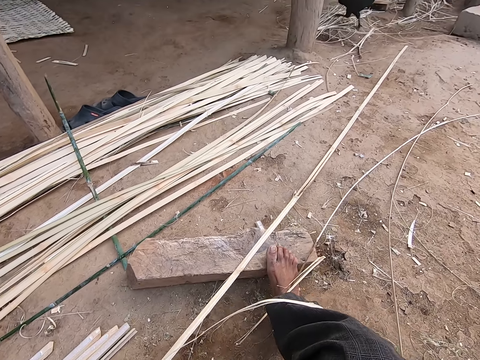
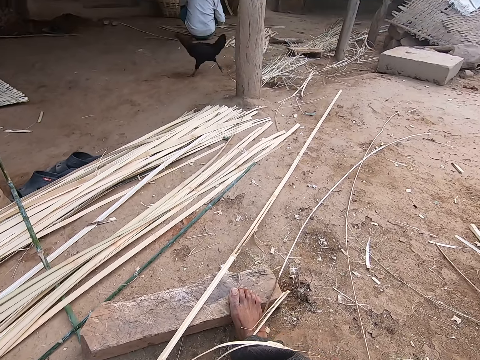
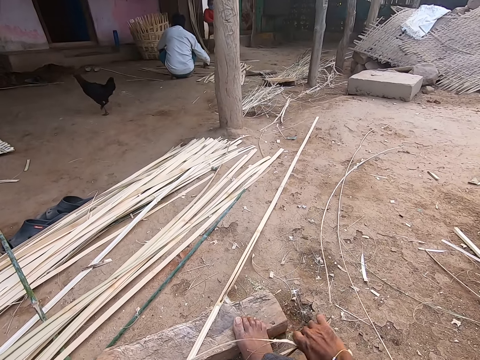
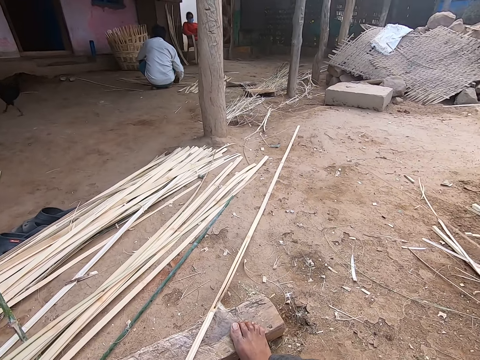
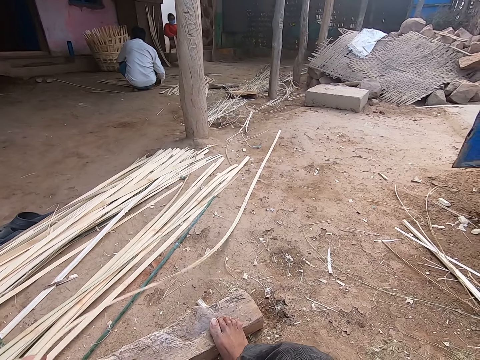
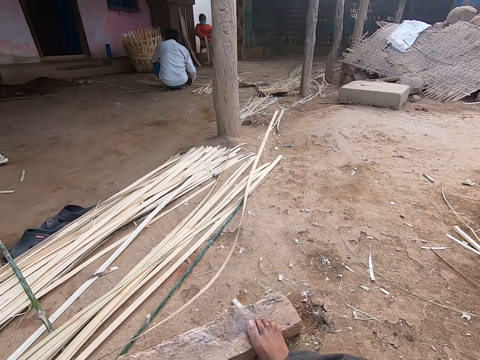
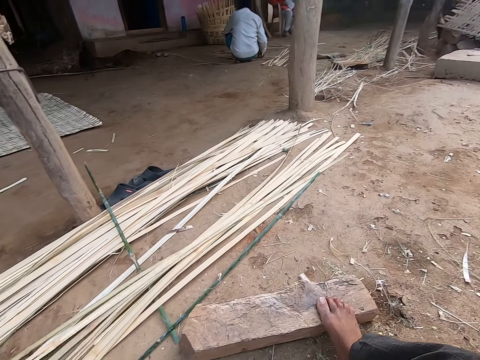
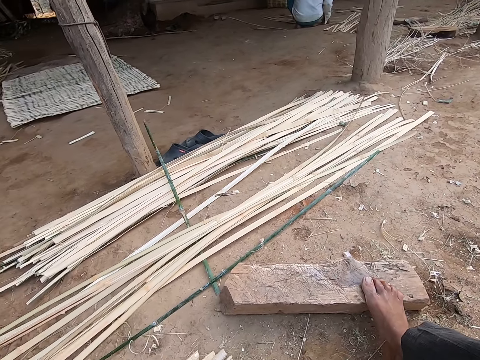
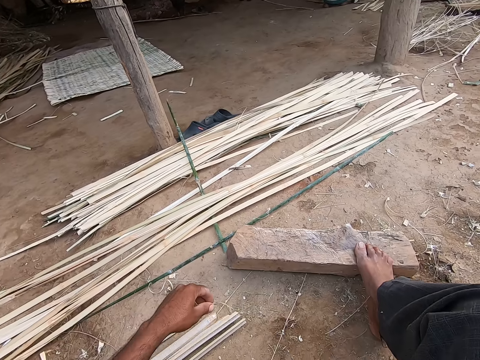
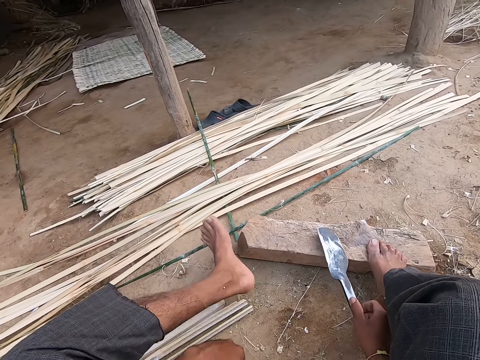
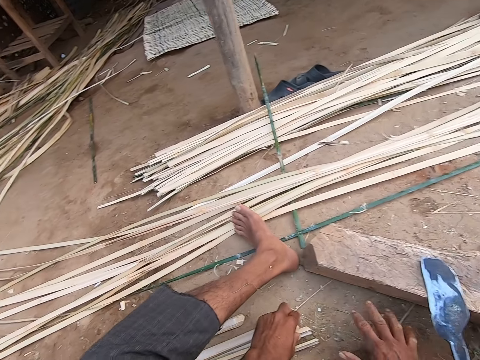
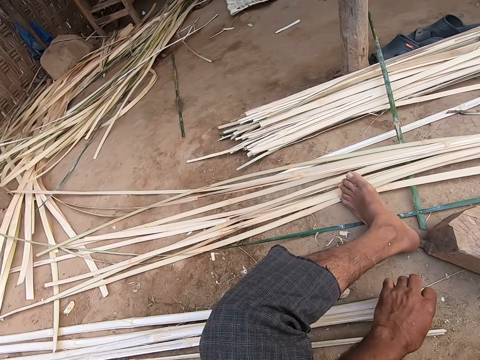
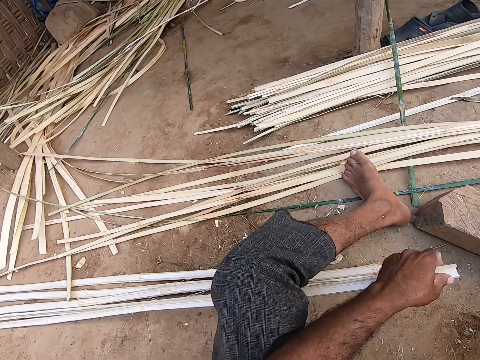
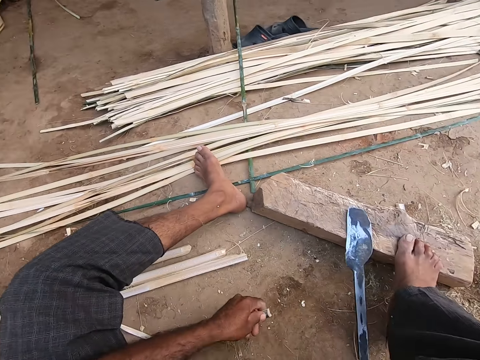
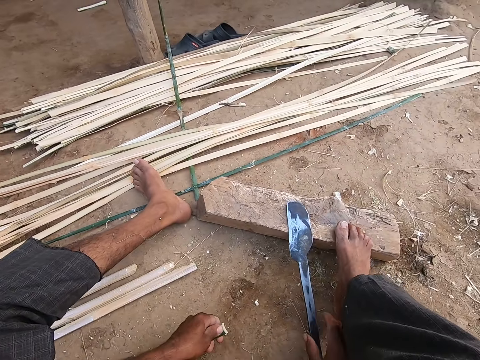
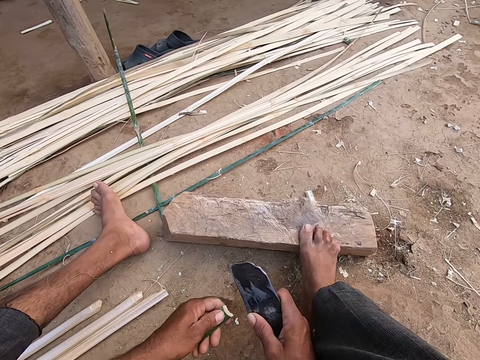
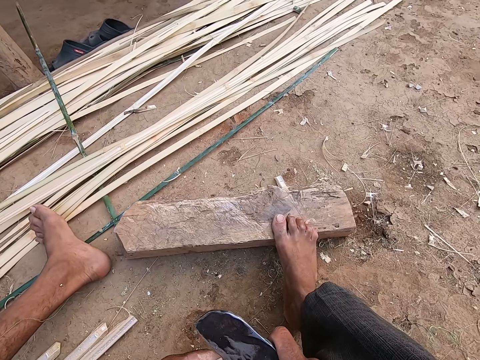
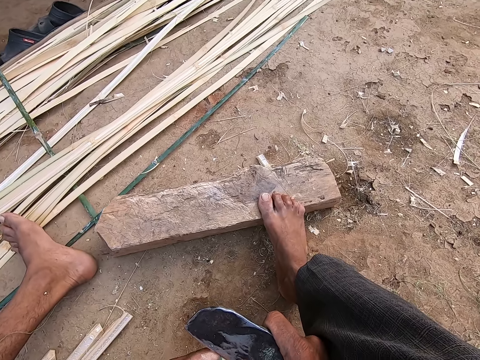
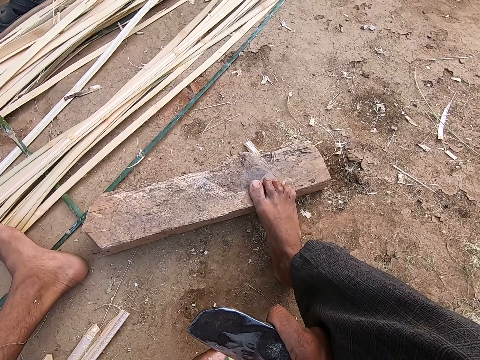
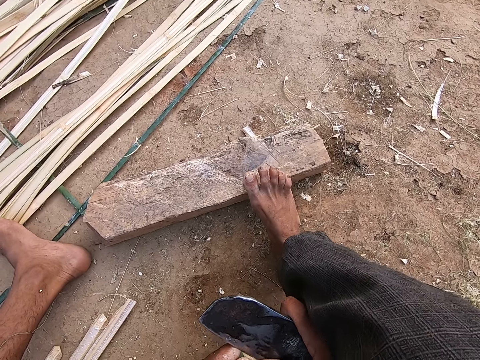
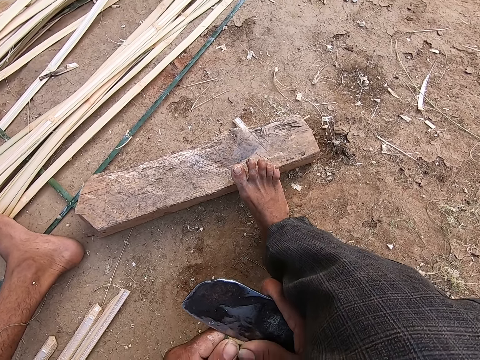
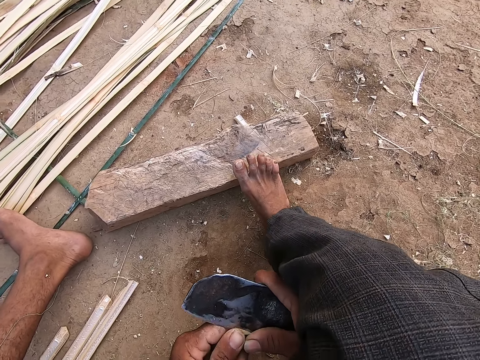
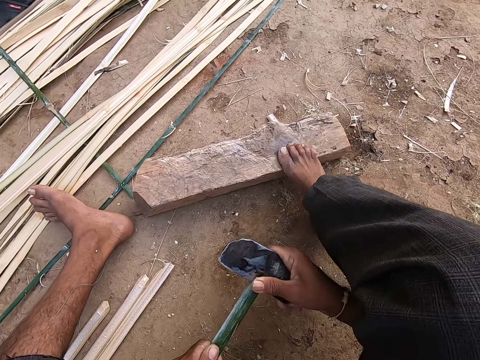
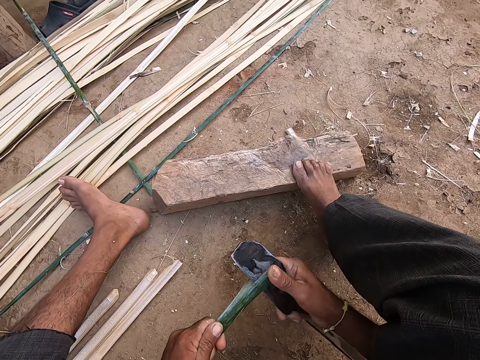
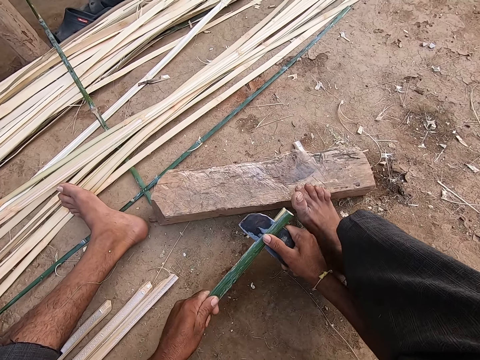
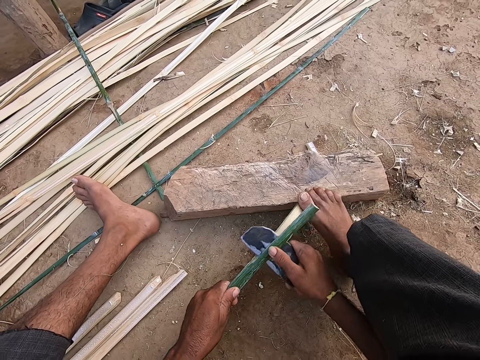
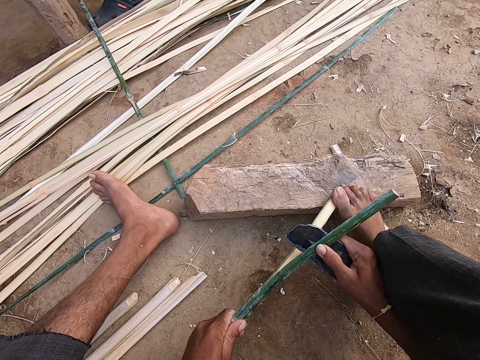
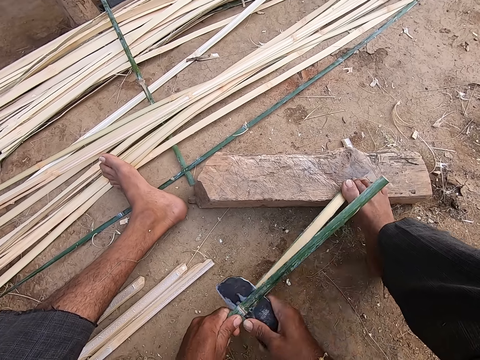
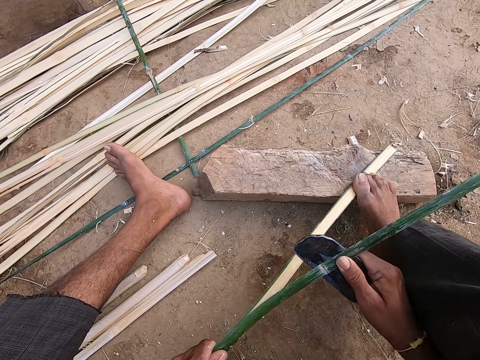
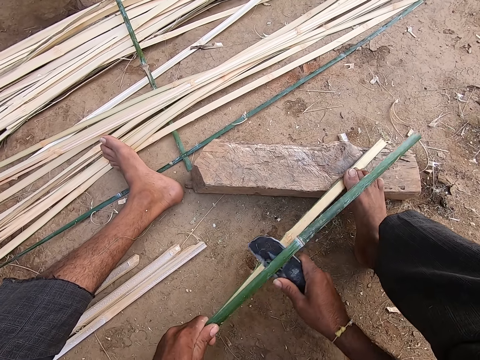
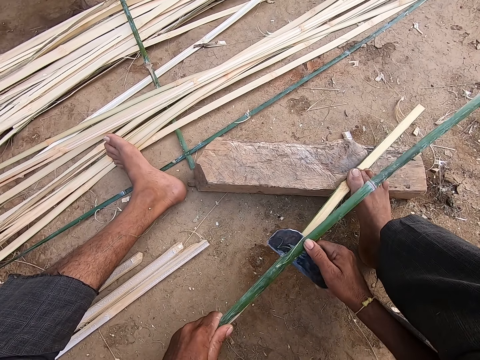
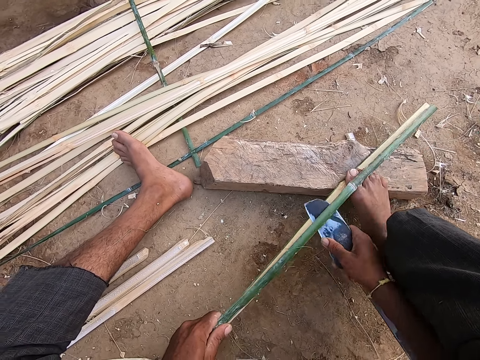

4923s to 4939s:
A man talks to the camera wearer. The camera wearer shifts a wooden cane on the ground with his right hand. He drops the wooden plank in his left hand on the ground. He talks to the man. He drops the kukri in his right hand on the wooden plank on the ground. He picks up a wooden plank from the ground with his left hand. The man talks to the camera wearer. The camera wearer picks up the kukri from the wooden plank on the ground with his right hand. He laughs. He splits the wooden plank in his left hand with the kukri in his right hand. The man talks to the camera wearer. The camera wearer cuts the bamboo. He makes a sound.

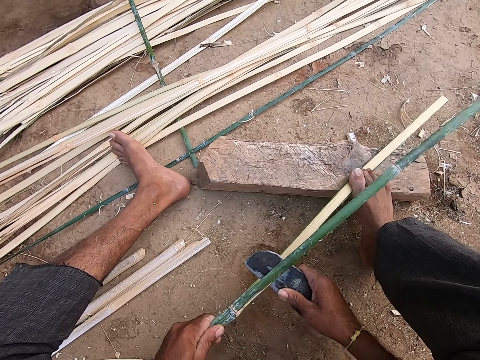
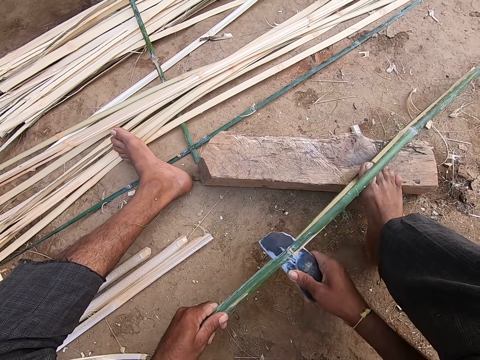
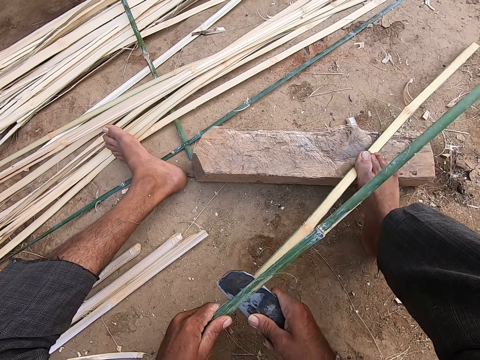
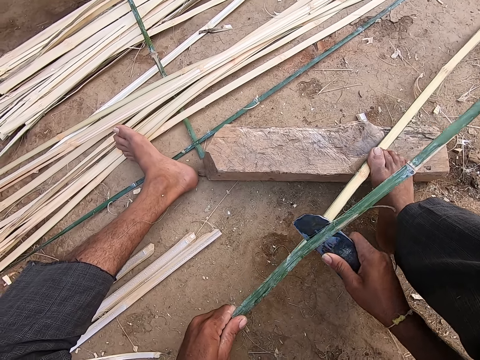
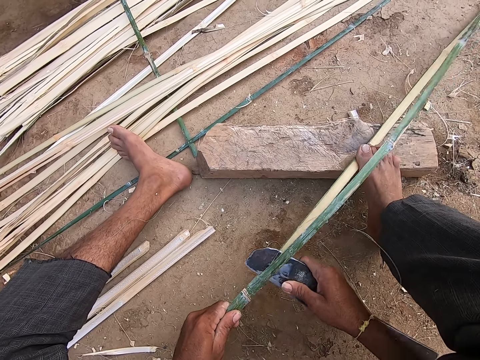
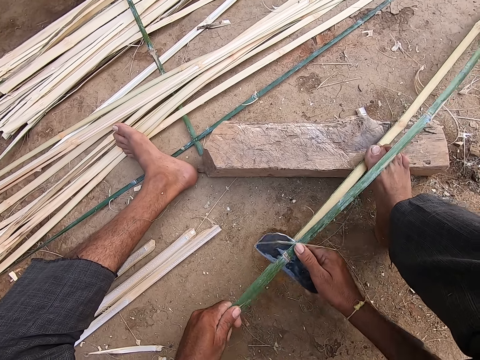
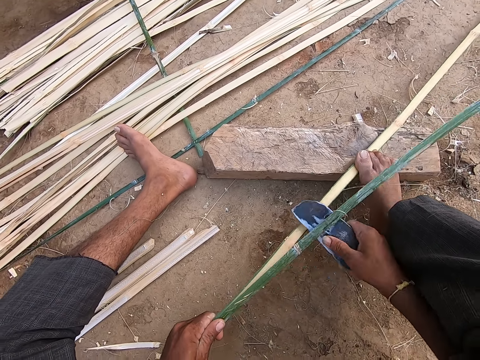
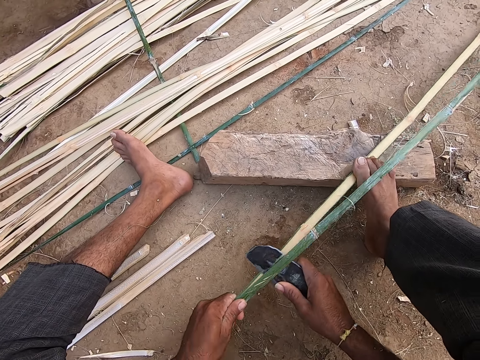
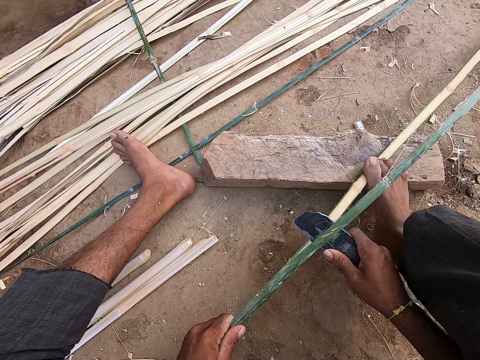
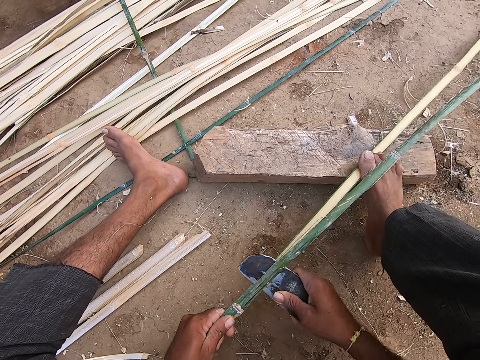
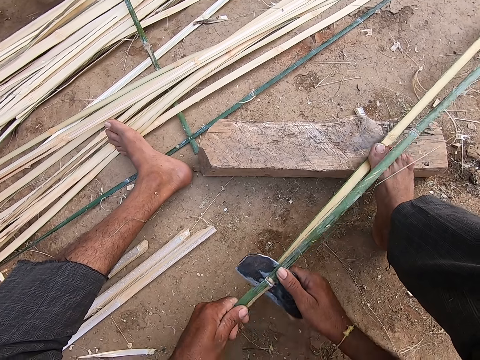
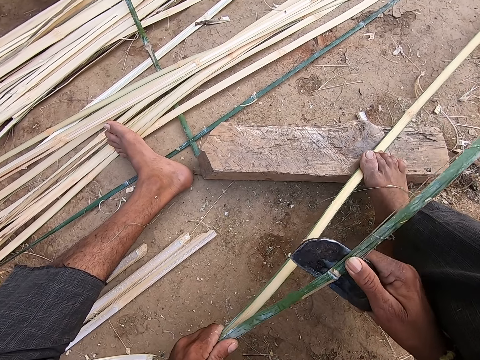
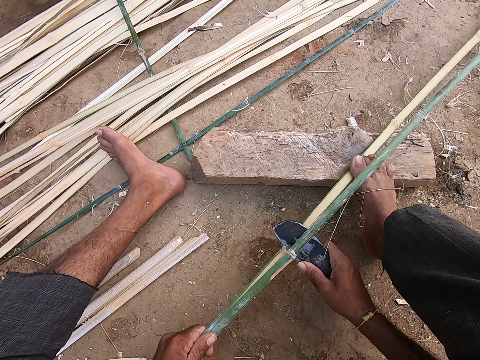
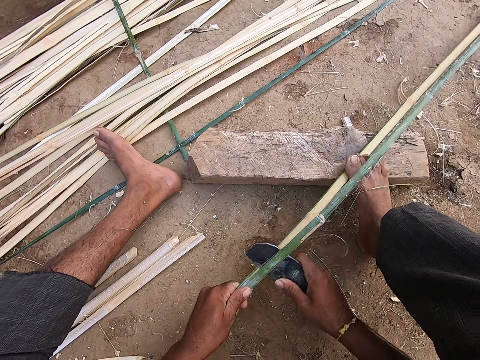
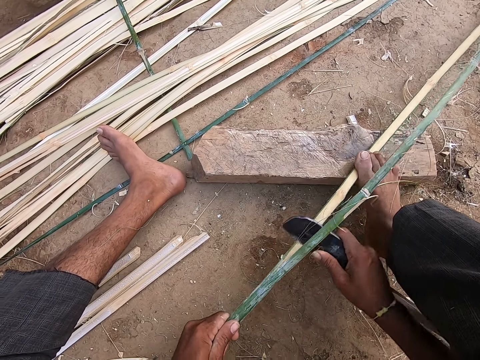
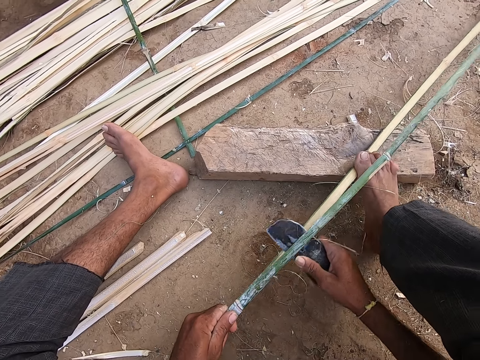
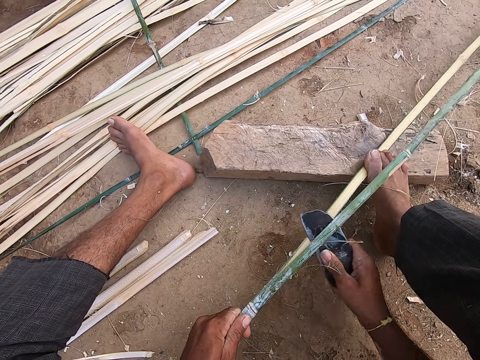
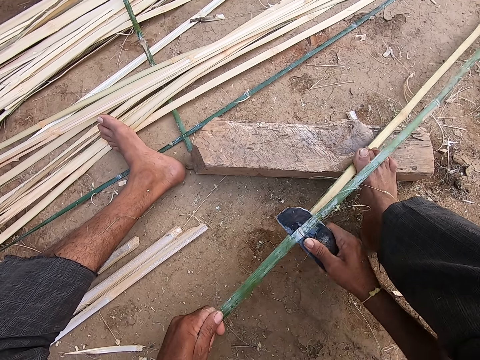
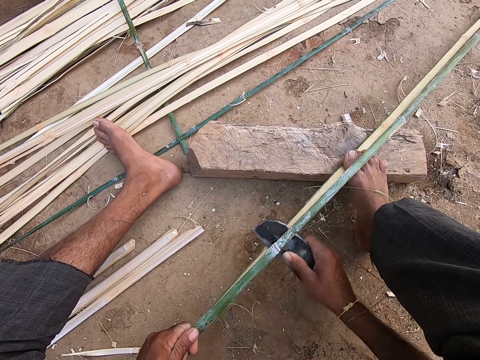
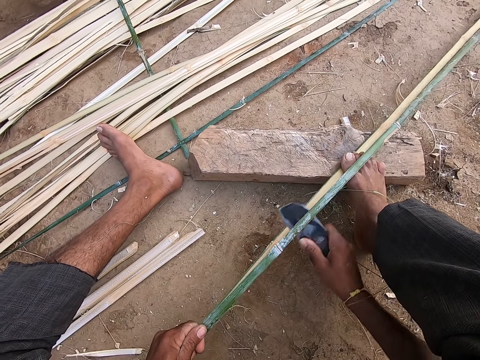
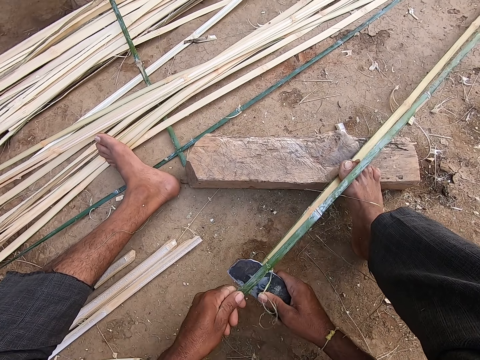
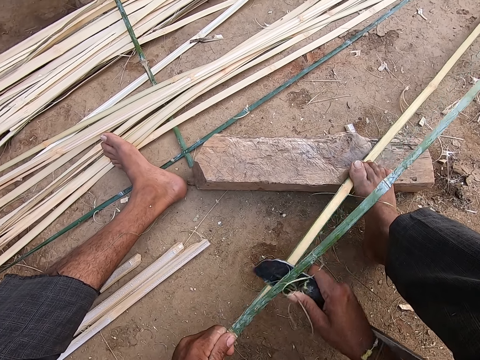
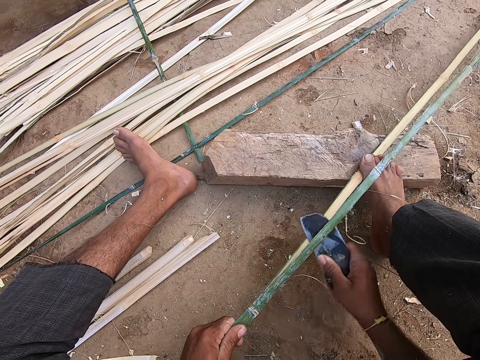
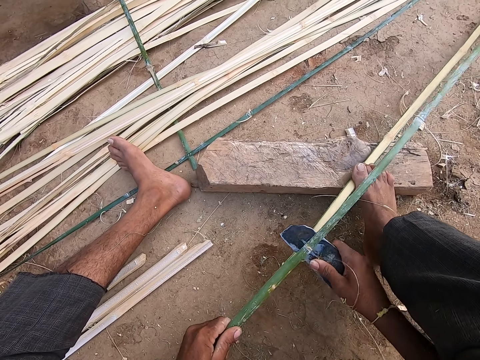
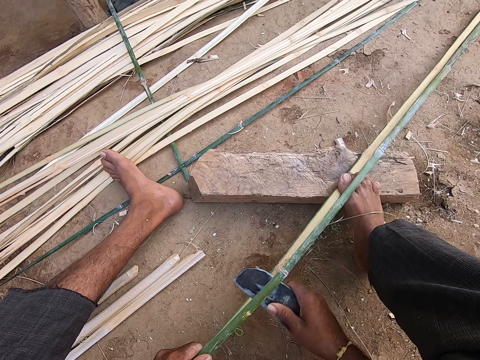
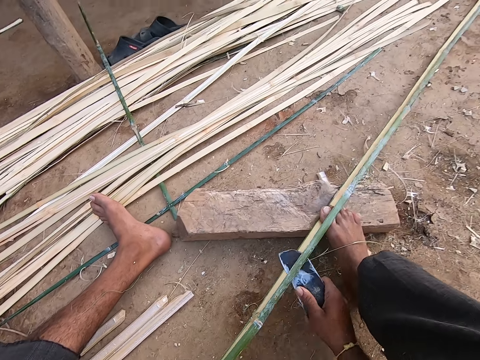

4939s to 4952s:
The camera wearer talks to a man.
